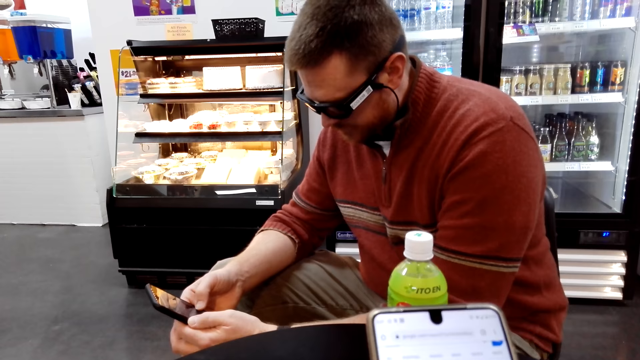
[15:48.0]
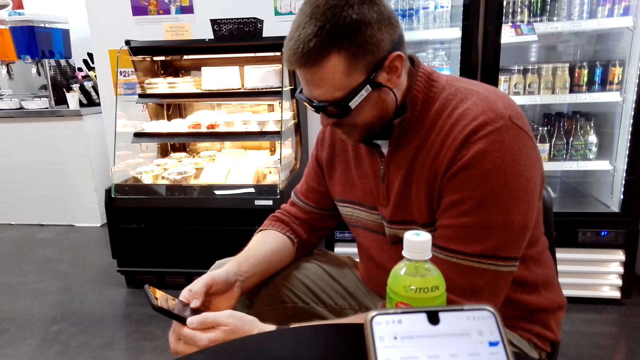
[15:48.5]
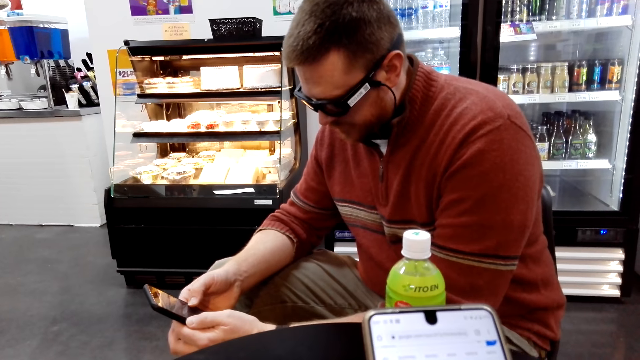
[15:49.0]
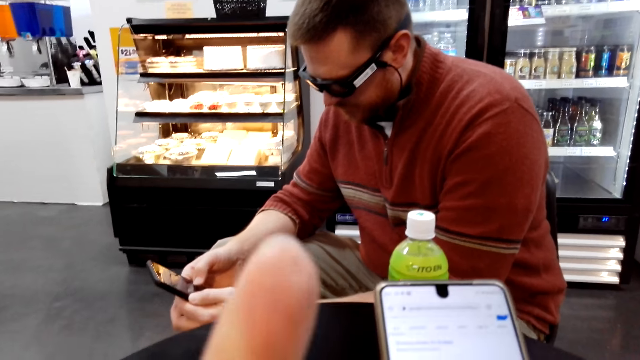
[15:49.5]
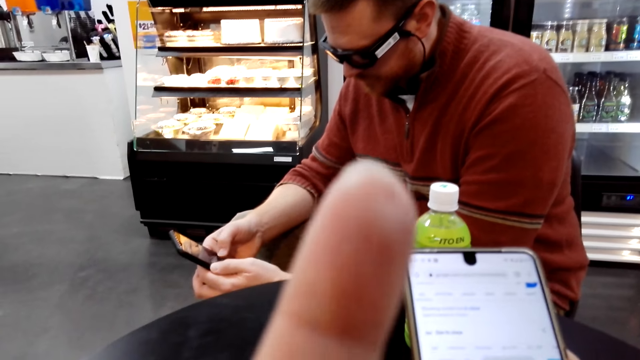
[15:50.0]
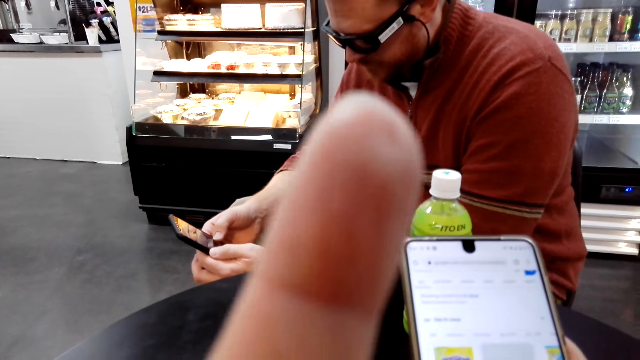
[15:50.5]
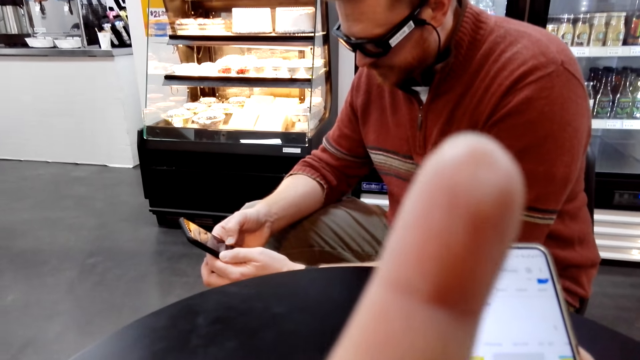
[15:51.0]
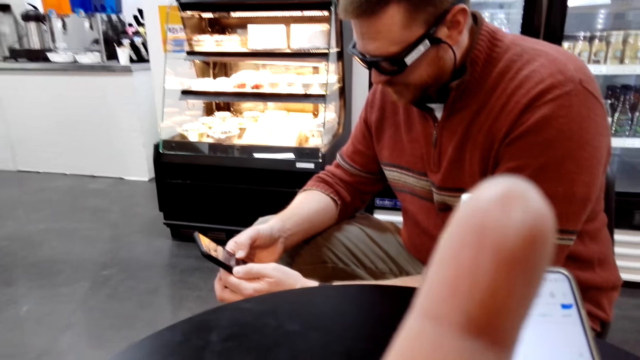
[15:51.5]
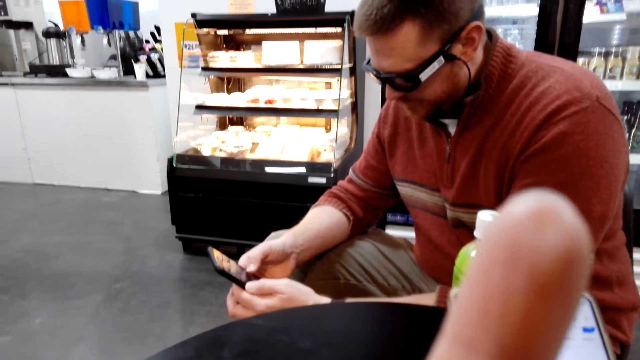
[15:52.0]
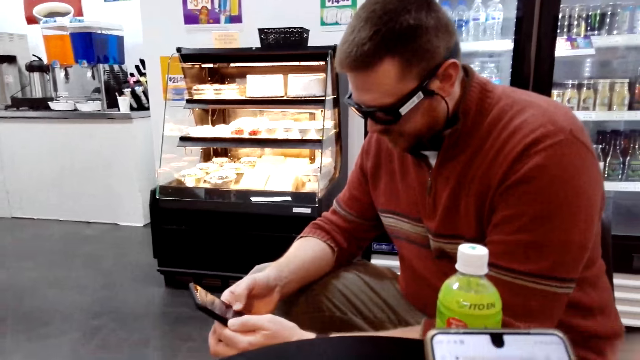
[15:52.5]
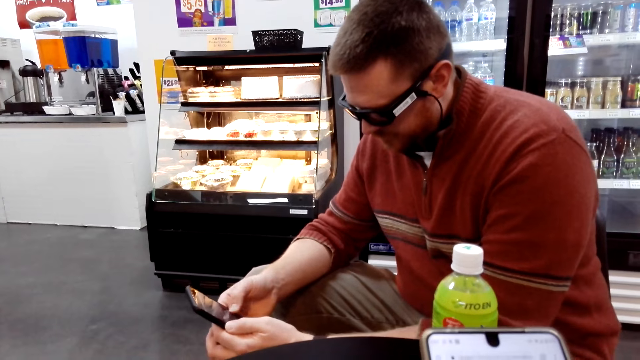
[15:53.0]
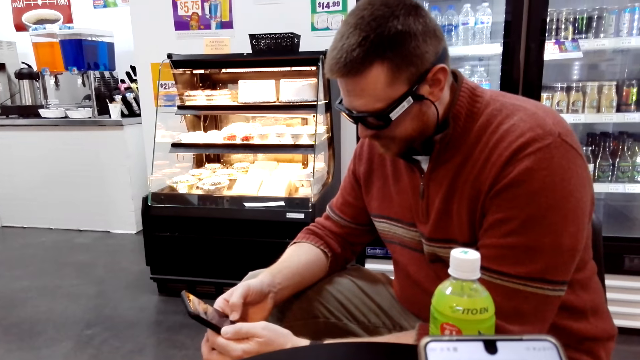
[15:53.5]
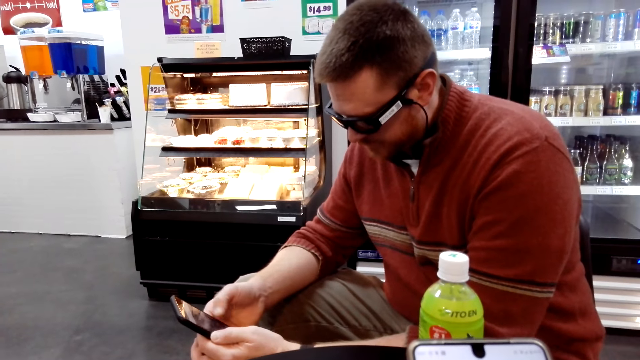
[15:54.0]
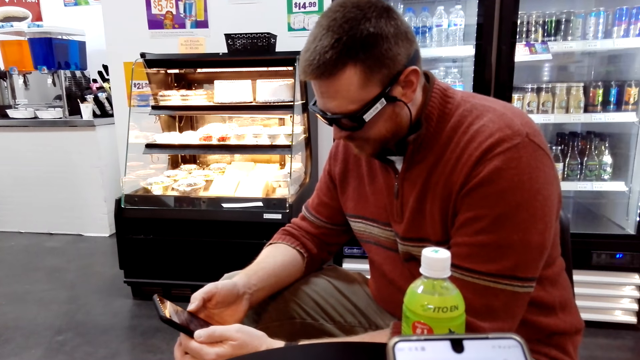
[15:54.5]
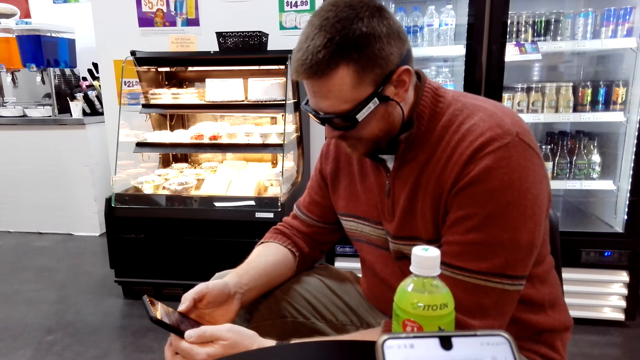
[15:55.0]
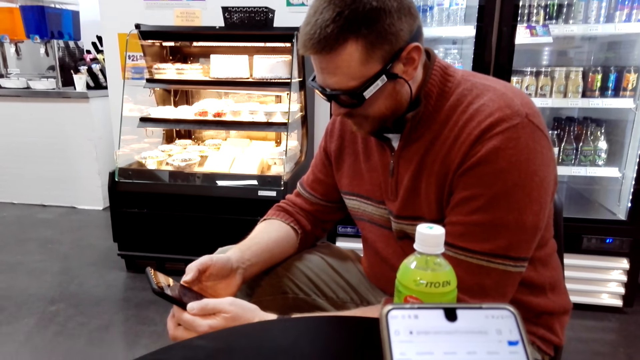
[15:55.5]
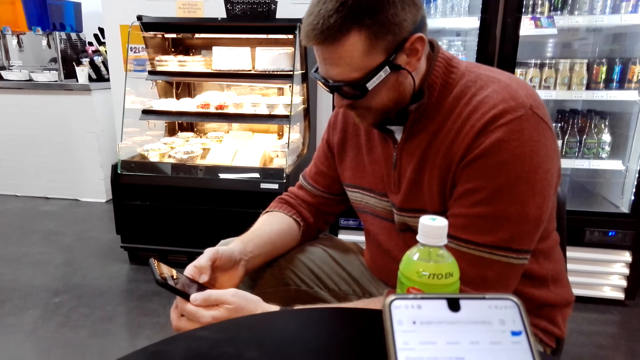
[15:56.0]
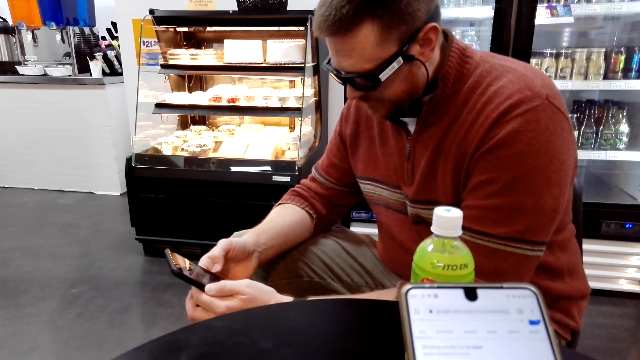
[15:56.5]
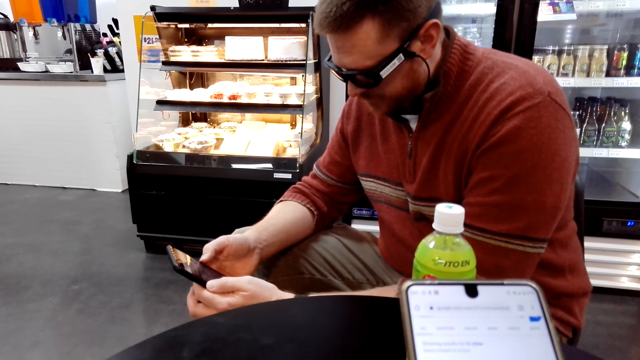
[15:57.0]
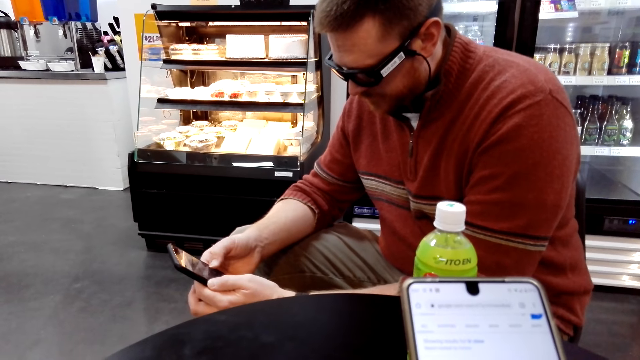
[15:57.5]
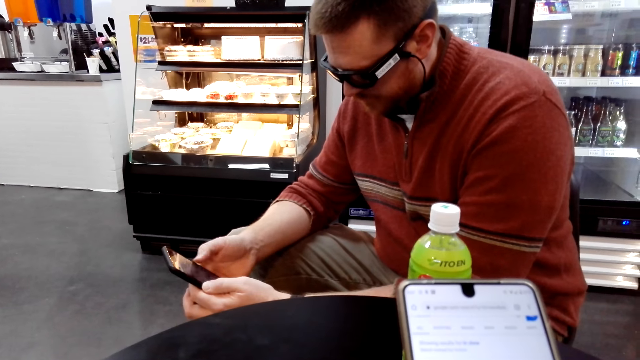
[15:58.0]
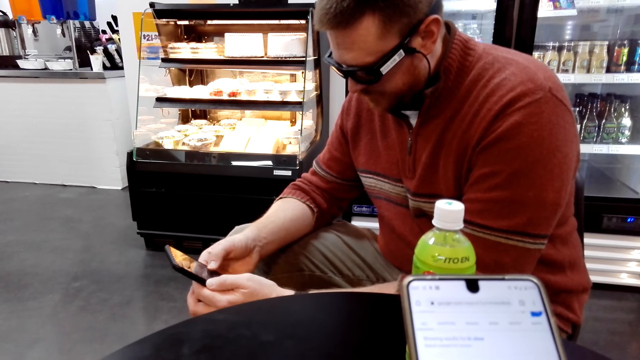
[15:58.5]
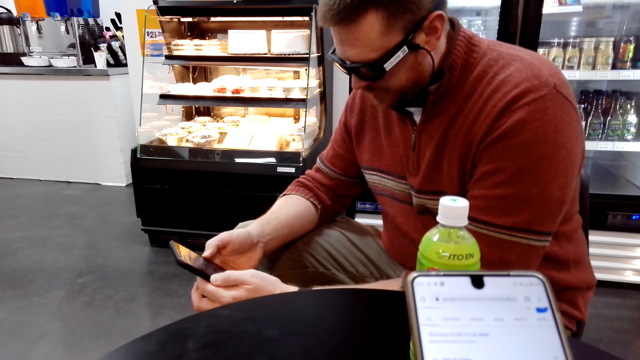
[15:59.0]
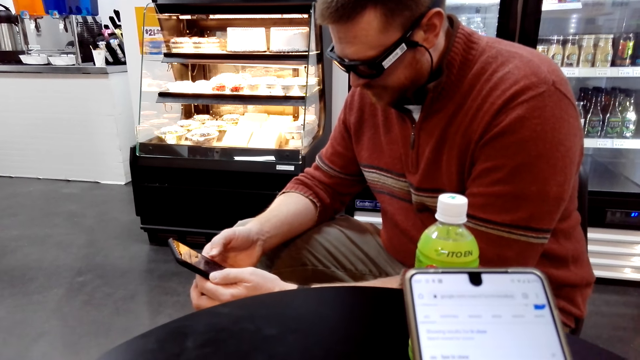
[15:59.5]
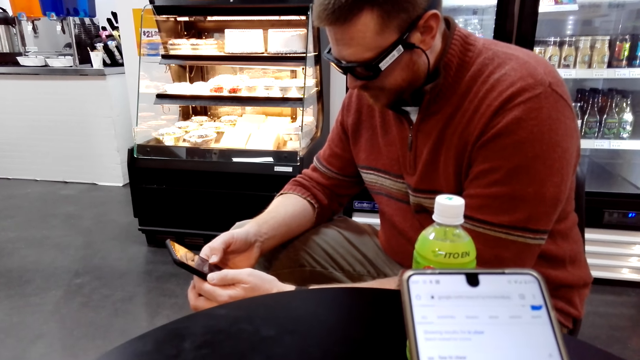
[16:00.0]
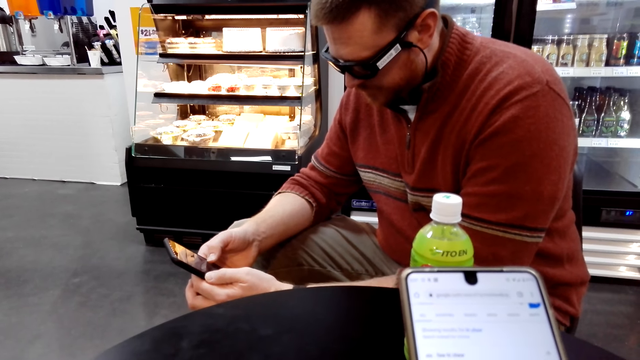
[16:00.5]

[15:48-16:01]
The camera wearer adjusts the camera. A man operates the phone. The camera wearer operates a phone.

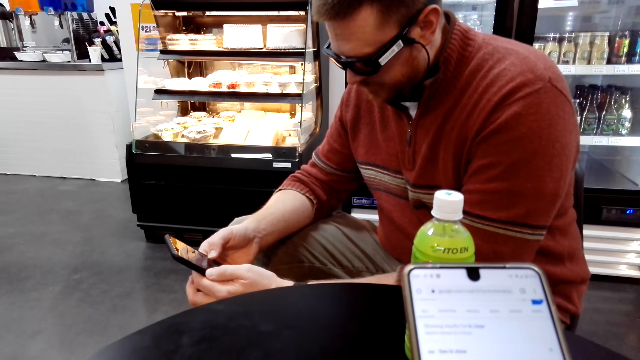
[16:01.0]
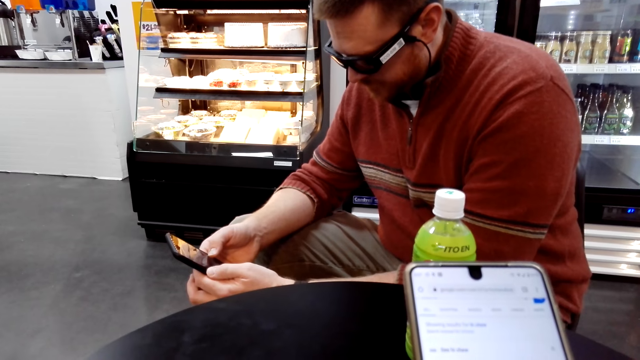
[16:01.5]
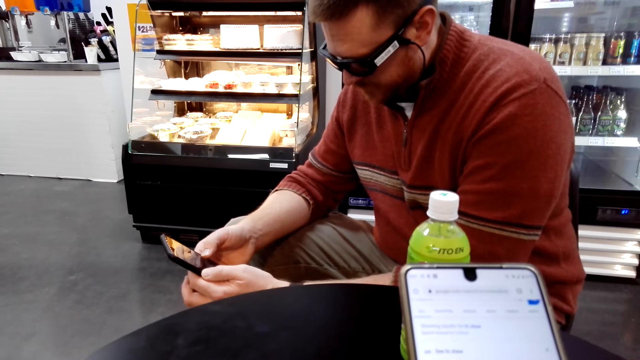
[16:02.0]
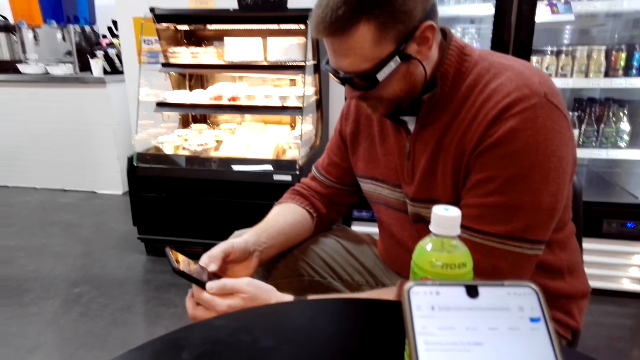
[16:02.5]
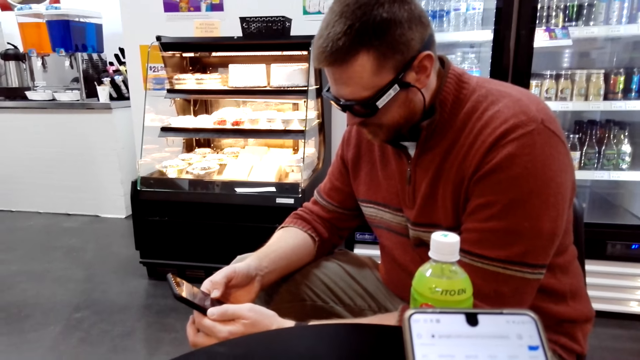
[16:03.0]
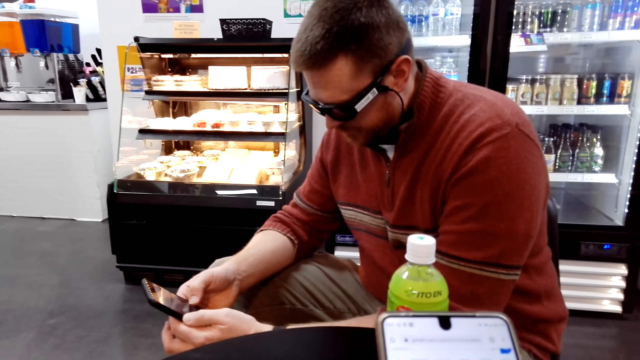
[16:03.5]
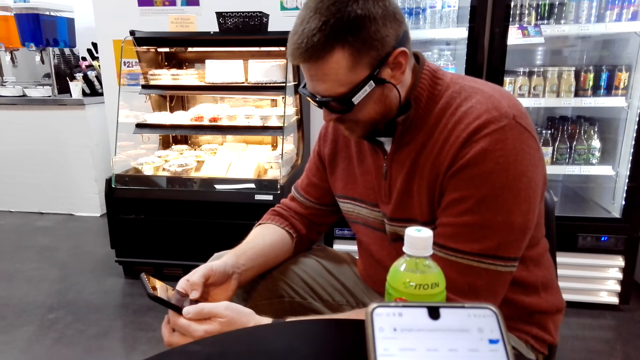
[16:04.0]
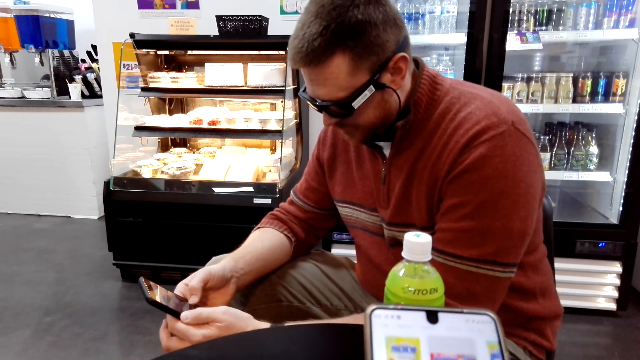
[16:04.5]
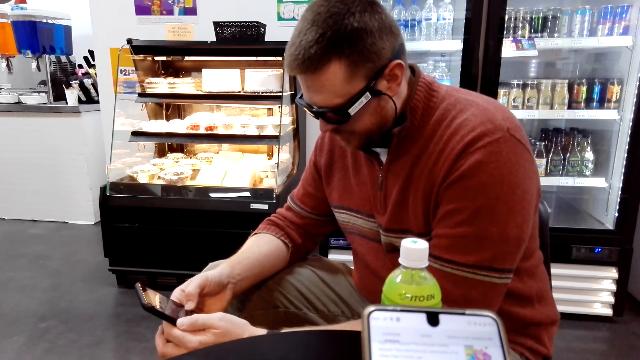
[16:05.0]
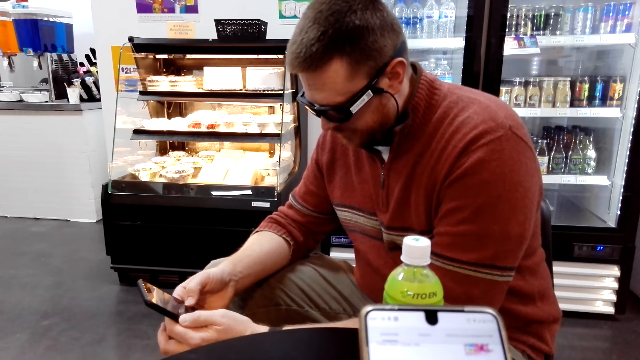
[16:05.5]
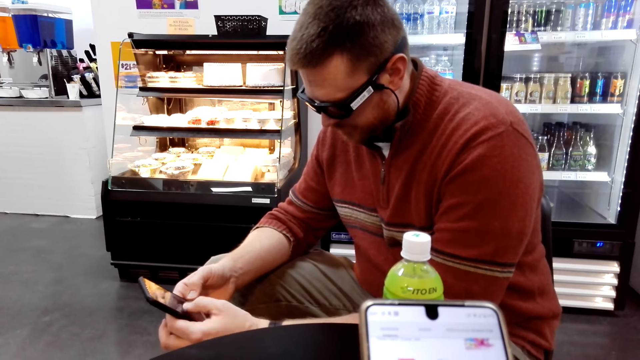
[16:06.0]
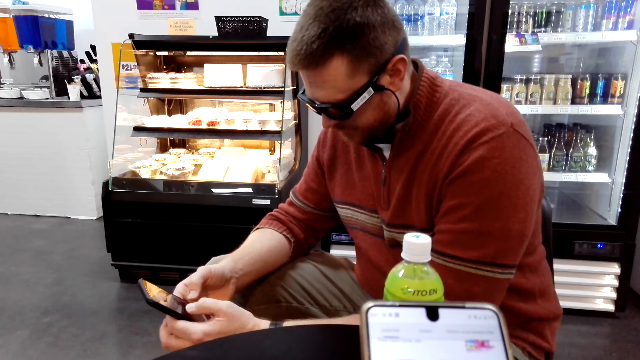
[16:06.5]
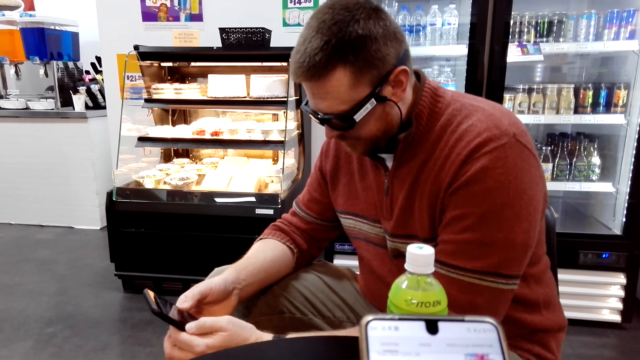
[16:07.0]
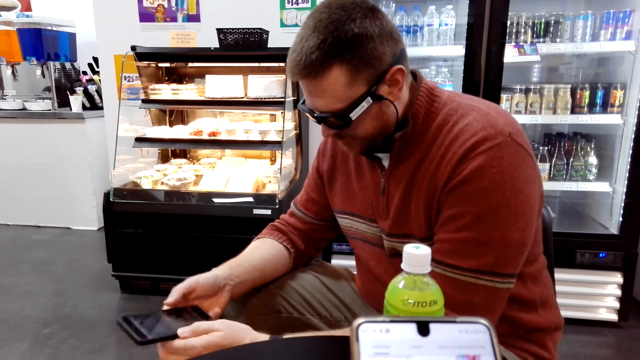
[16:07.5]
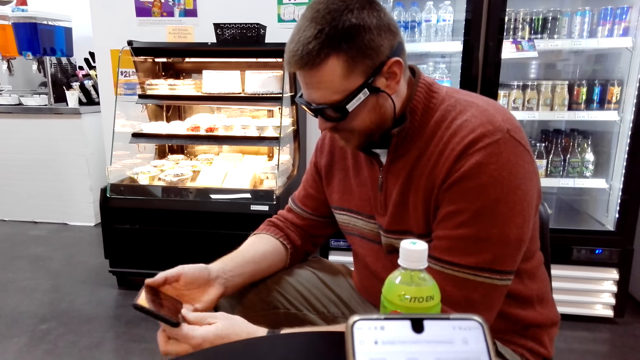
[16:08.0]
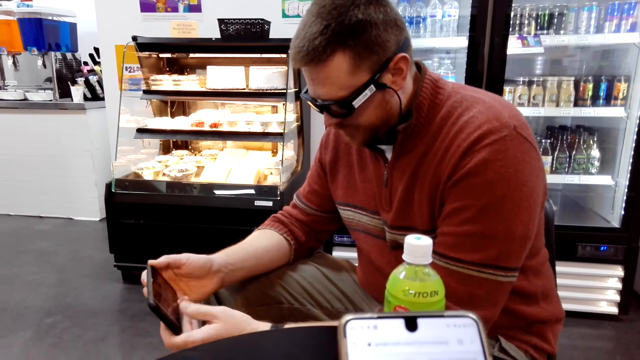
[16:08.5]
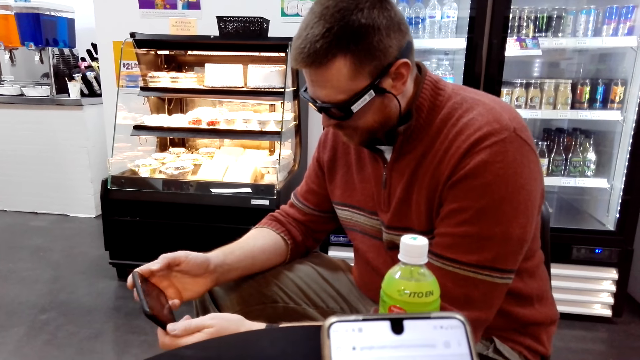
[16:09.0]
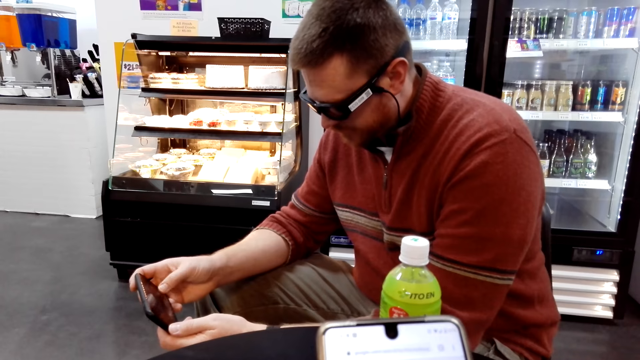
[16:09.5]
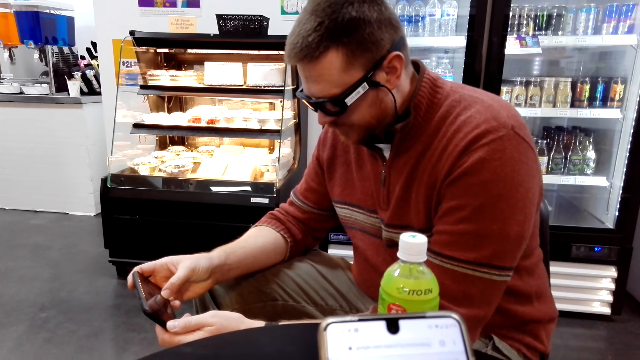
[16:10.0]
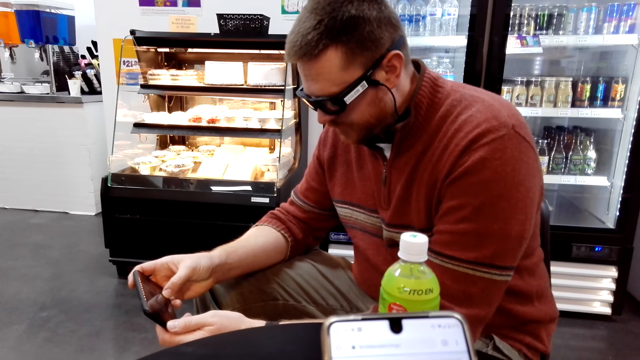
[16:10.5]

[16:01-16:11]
A man rotates the phone and operates the phone.
